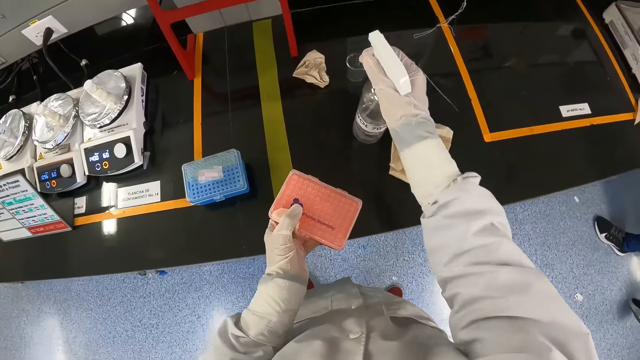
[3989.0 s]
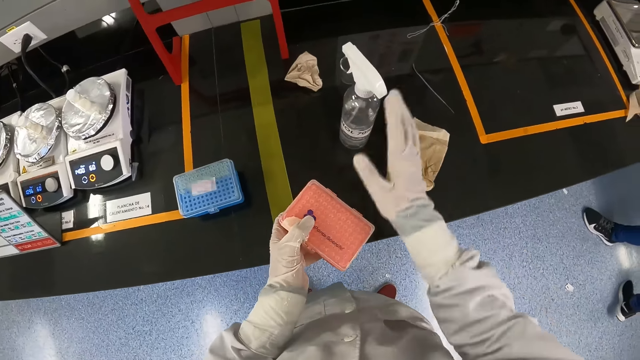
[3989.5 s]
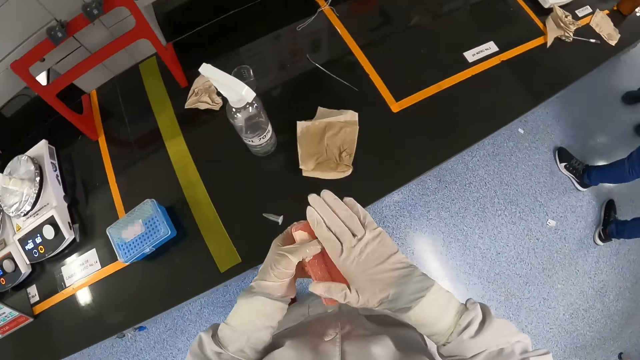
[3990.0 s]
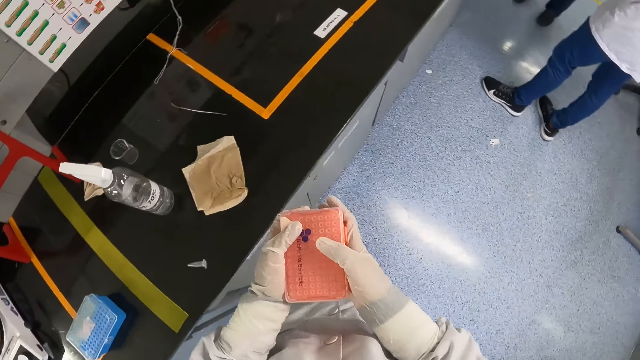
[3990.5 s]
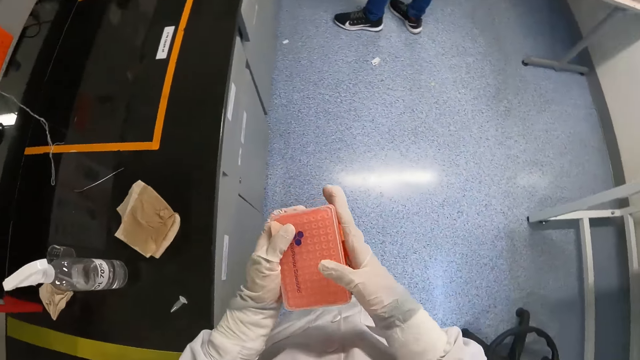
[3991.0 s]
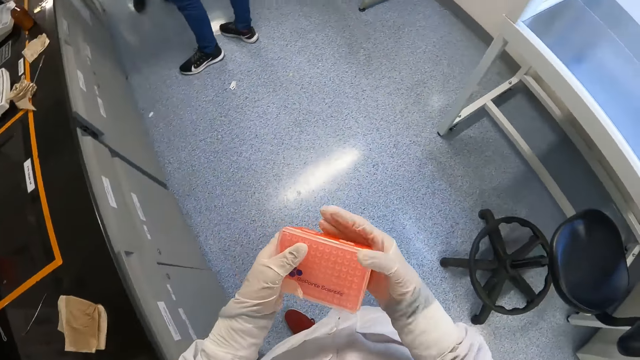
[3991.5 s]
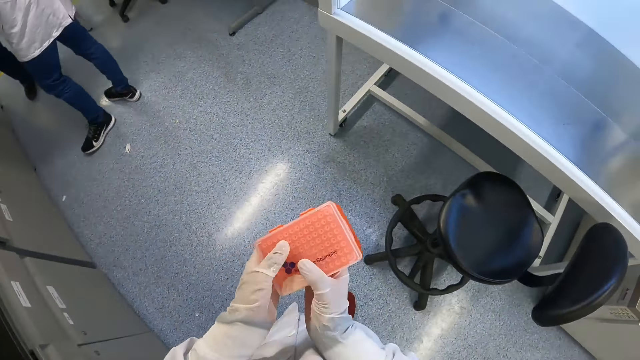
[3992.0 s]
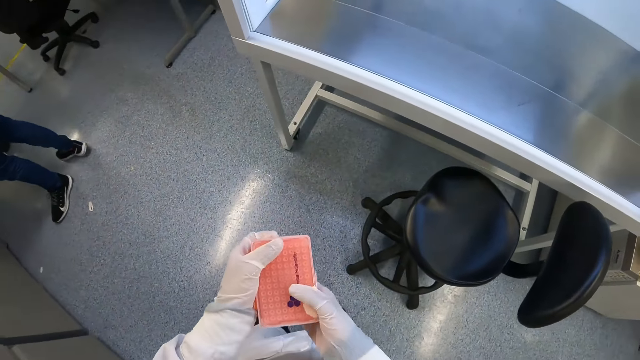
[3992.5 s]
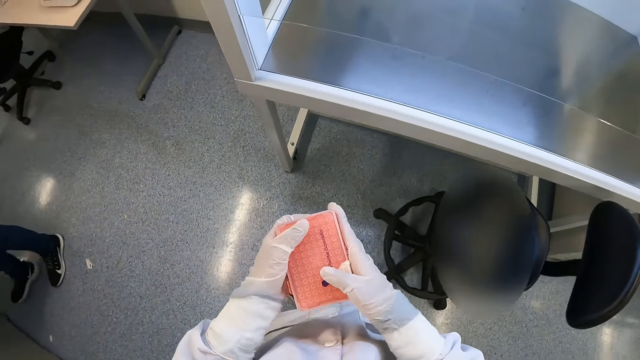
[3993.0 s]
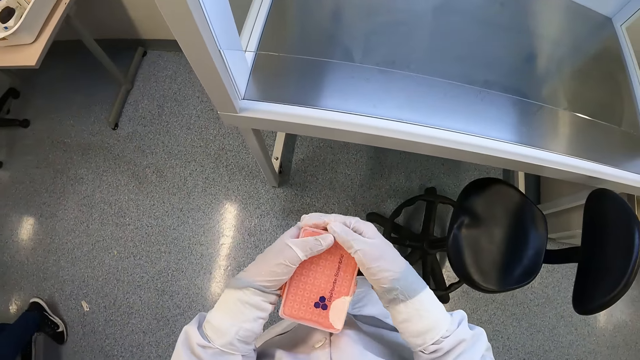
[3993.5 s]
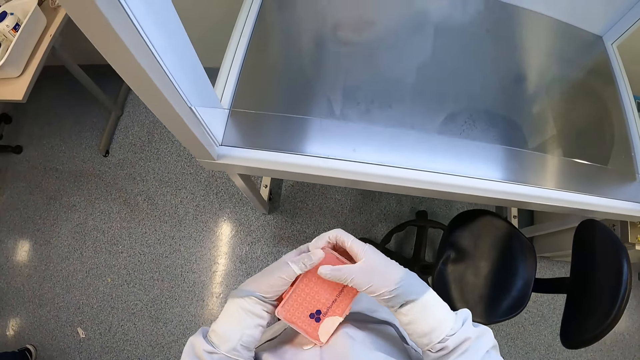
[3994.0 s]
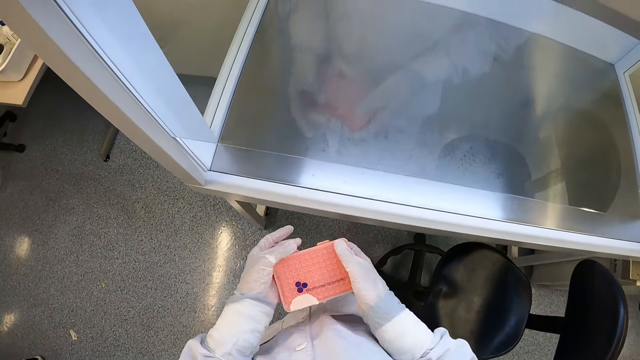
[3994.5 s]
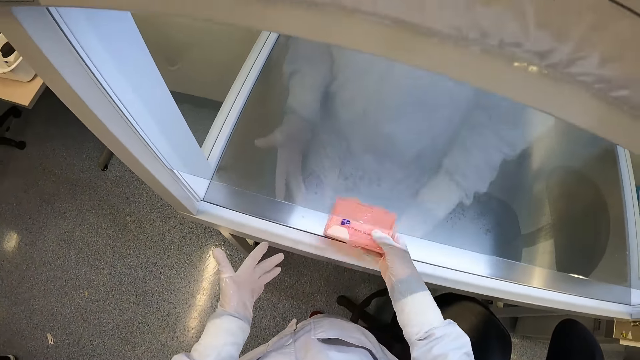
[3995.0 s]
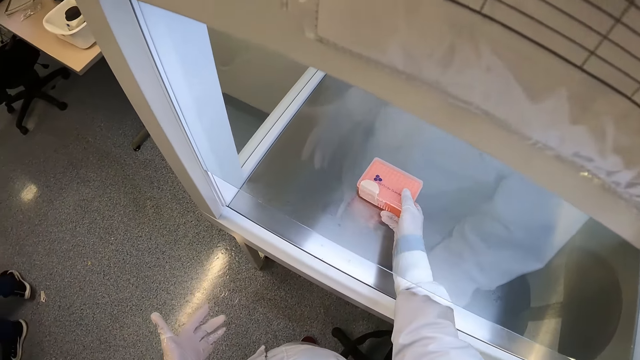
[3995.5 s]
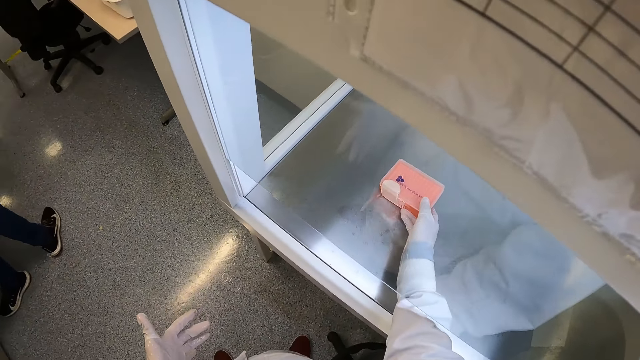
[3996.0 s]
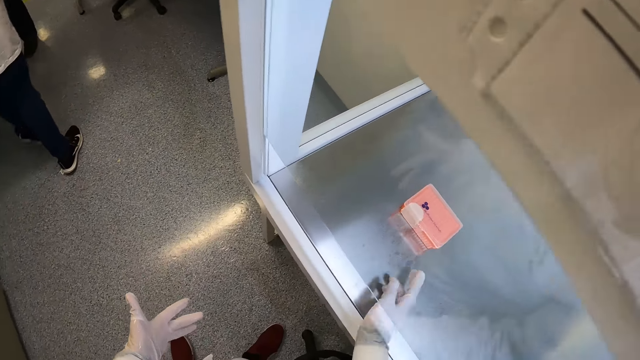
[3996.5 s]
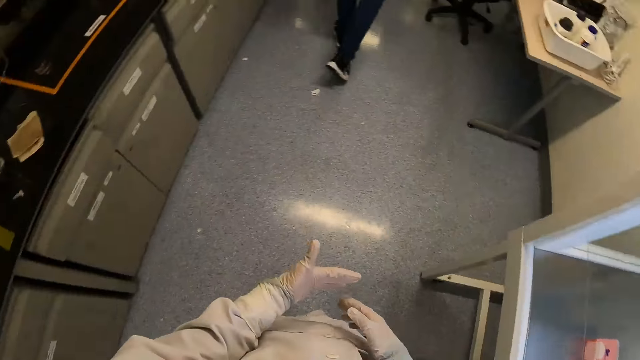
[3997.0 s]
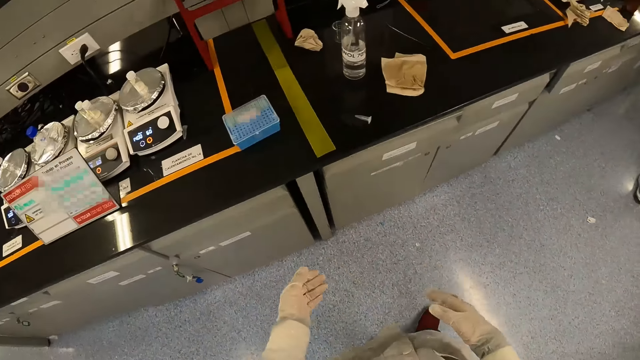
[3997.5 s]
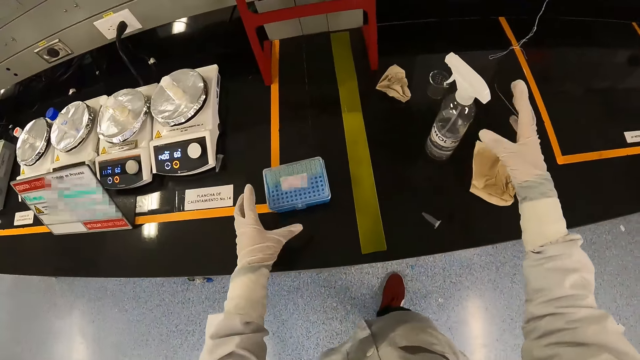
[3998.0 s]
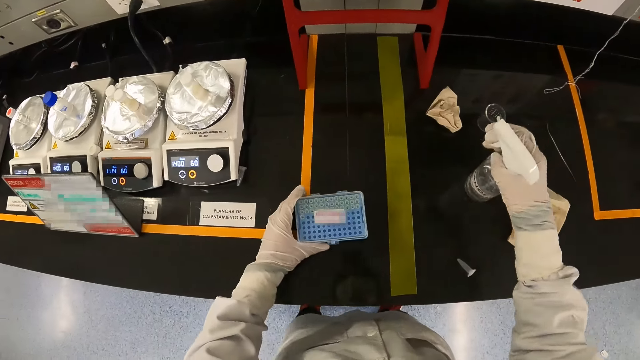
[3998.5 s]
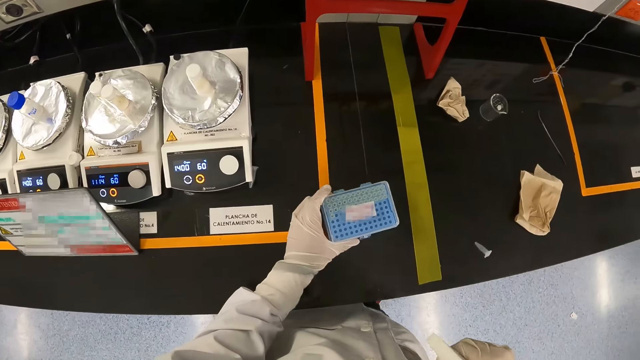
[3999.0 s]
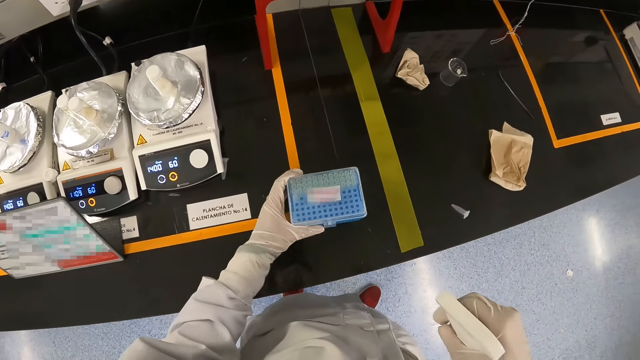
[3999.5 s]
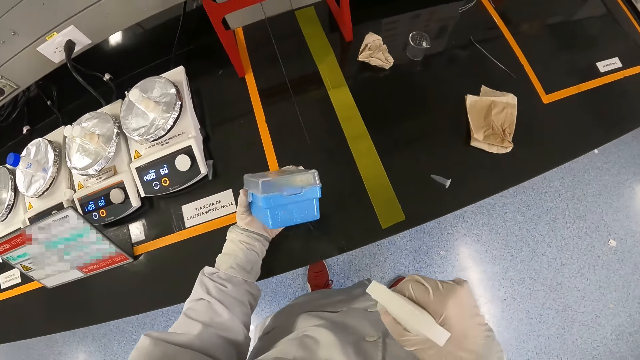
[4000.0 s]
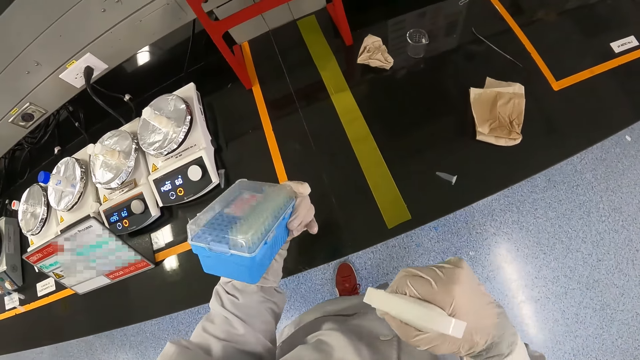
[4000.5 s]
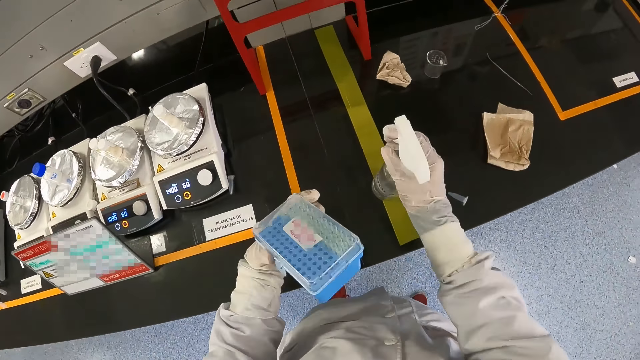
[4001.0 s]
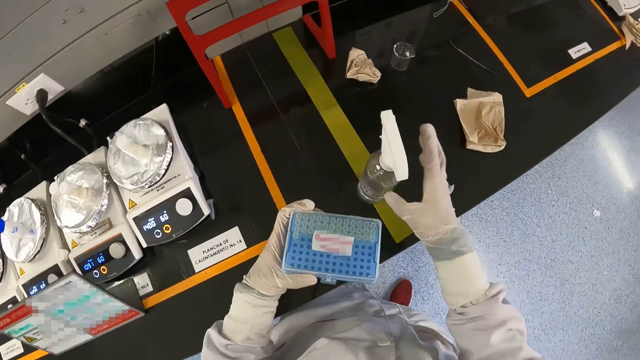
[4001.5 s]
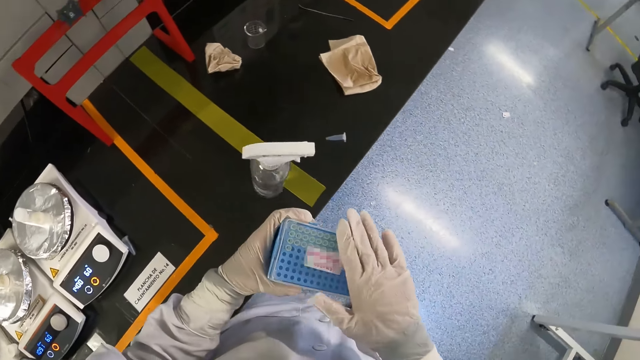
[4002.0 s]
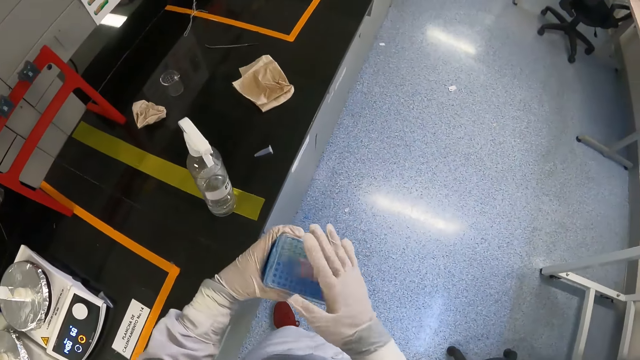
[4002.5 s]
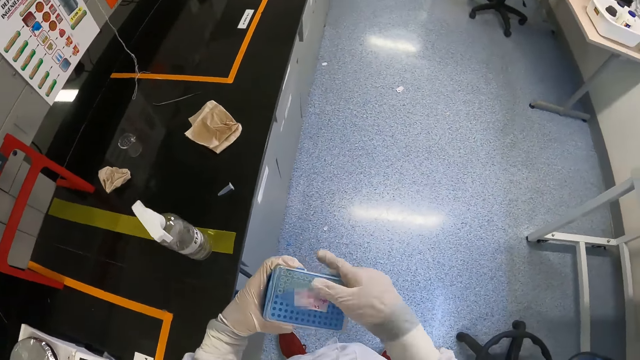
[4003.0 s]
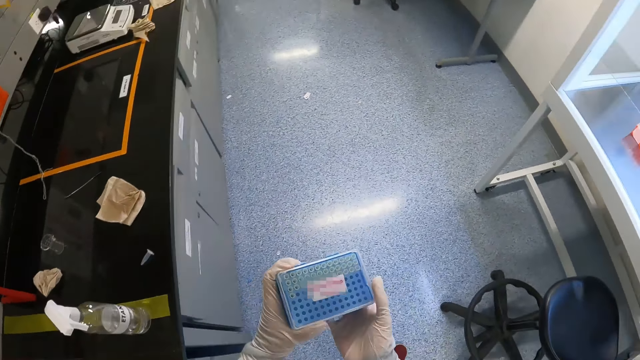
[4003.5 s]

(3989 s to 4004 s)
The camera wearer drops the bottle on the countertop with her right hand. She cleans the test tube plate or container with her right hand. She moves towards the machine. She drops the test tube plate in the test chamber with her right hand. She turns around. She carries the bottle from the table with her right hand. She sprays liquid on the test tube plate. She picks up the container. She sprays liquid on the test tube plate again. She drops the bottle on the countertop with her right hand. She cleans the test tube plate with her right hand.

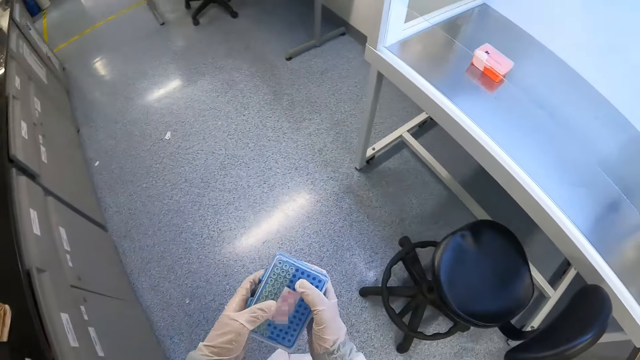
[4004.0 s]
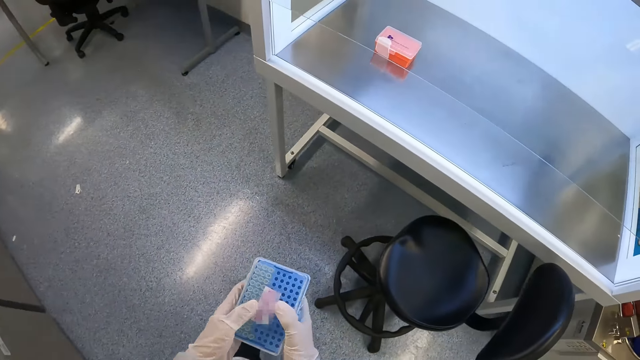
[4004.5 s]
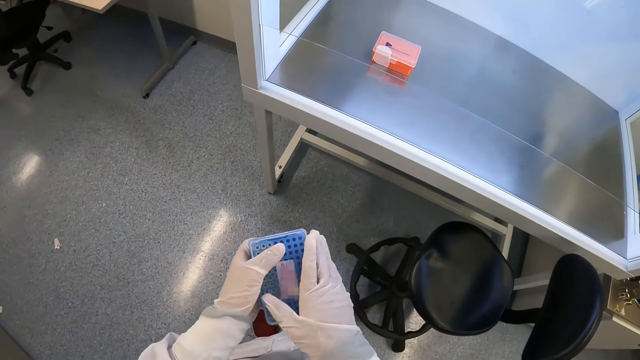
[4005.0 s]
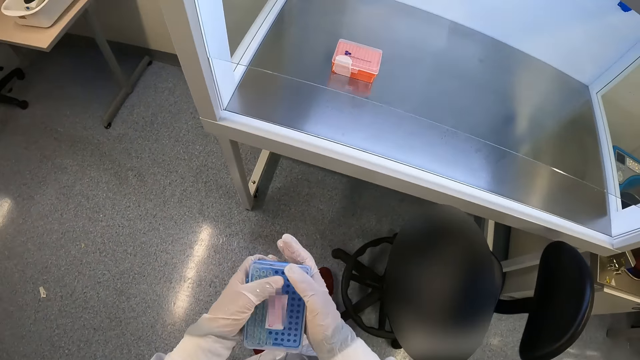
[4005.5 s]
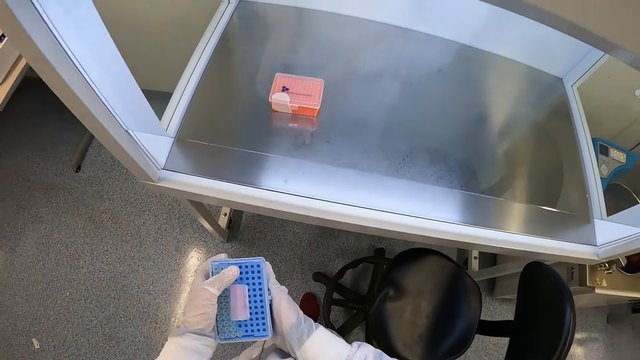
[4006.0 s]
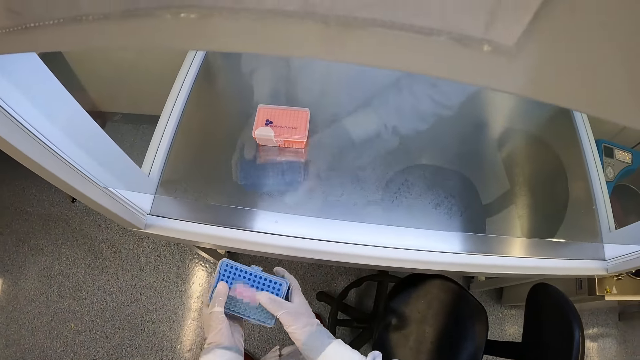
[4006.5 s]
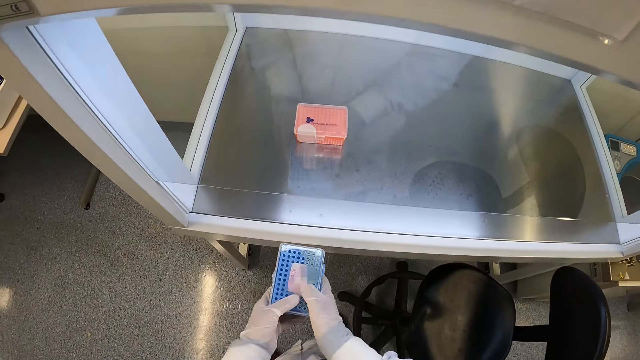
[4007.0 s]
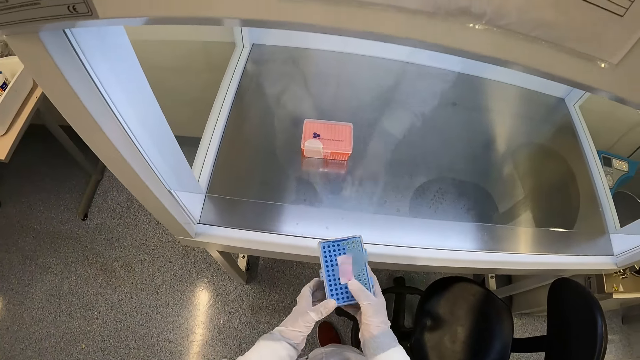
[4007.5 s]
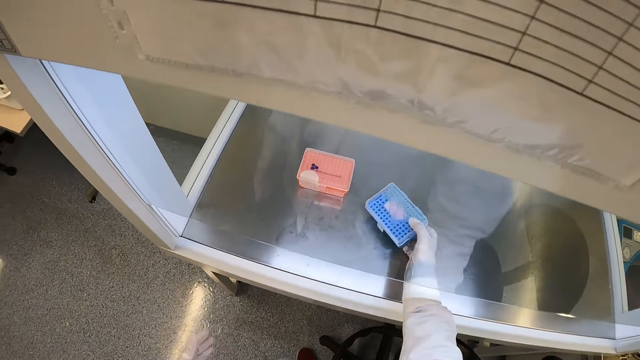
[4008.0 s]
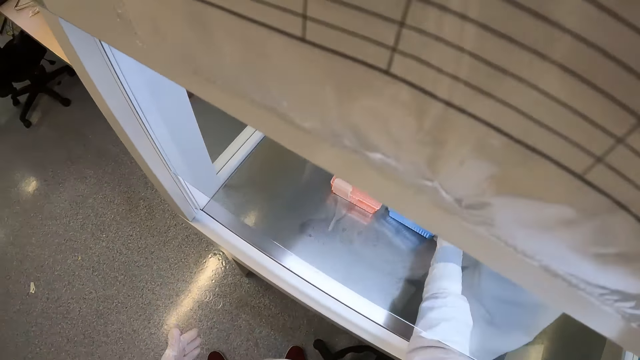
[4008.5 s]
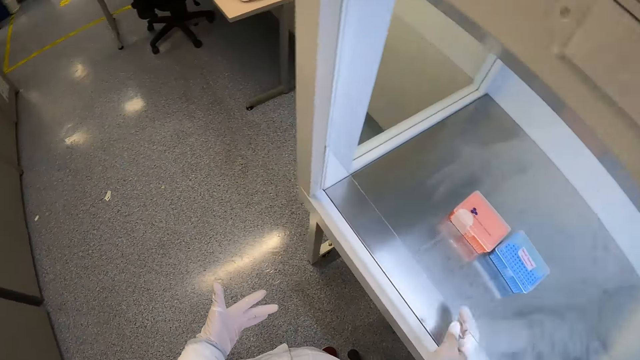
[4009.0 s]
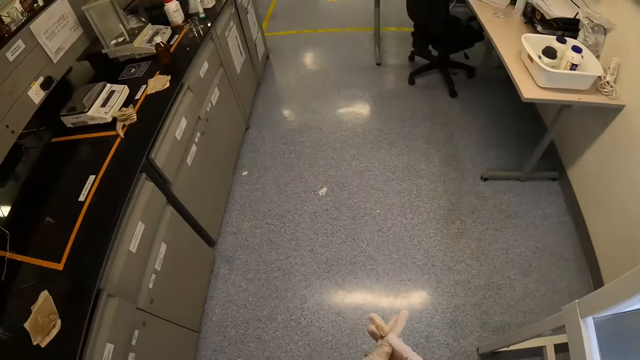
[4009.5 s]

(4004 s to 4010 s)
The camera wearer moves towards the machine. She drops the test tube plate in the test chamber with her right hand. She walks around.
